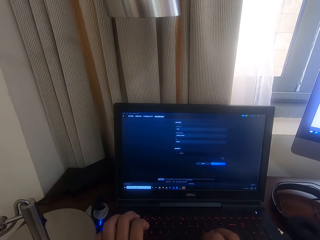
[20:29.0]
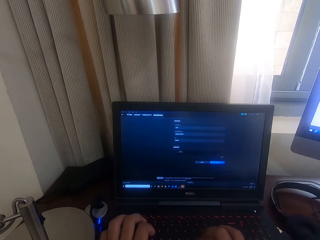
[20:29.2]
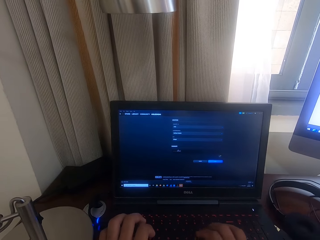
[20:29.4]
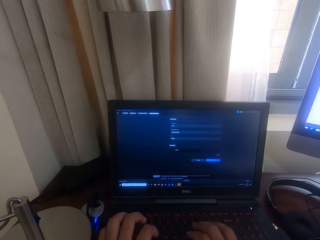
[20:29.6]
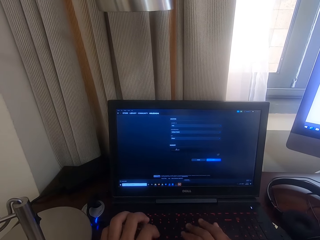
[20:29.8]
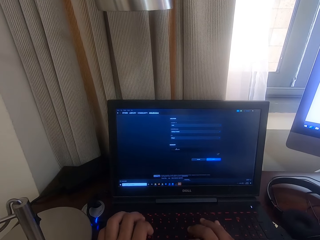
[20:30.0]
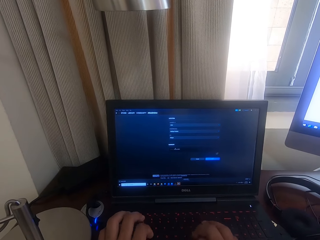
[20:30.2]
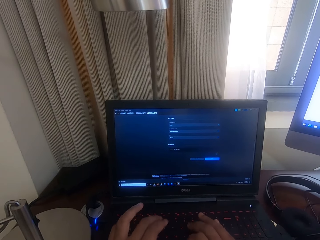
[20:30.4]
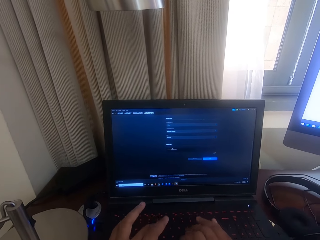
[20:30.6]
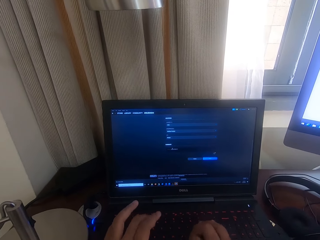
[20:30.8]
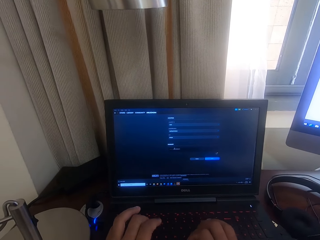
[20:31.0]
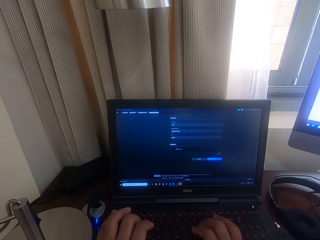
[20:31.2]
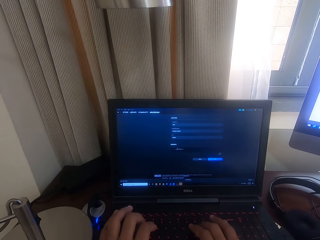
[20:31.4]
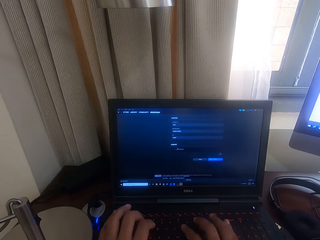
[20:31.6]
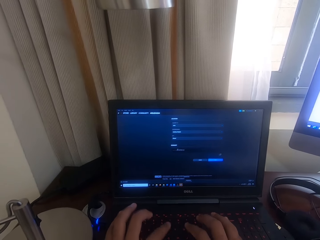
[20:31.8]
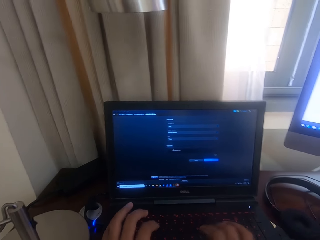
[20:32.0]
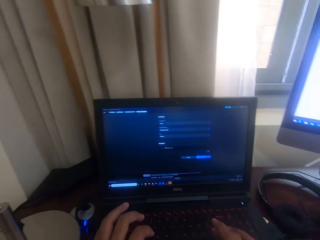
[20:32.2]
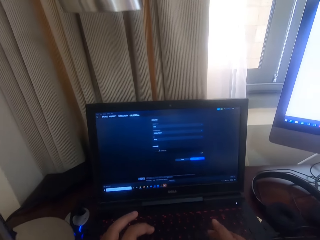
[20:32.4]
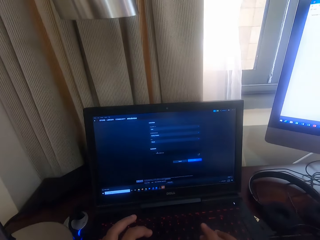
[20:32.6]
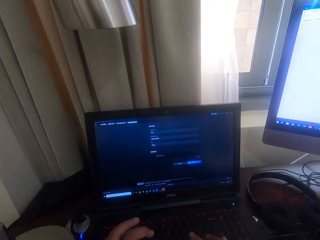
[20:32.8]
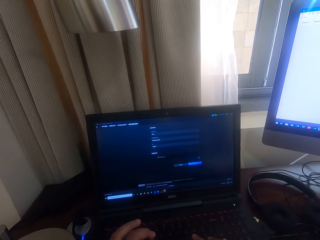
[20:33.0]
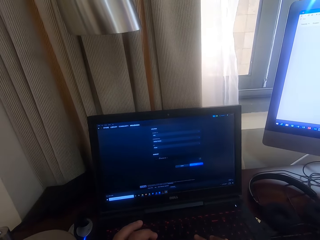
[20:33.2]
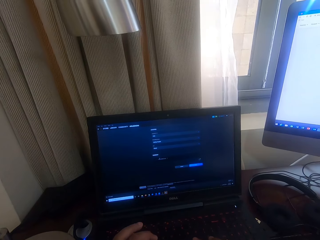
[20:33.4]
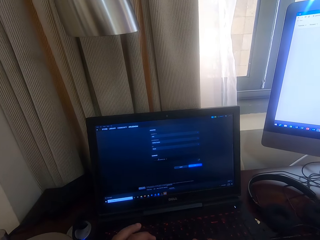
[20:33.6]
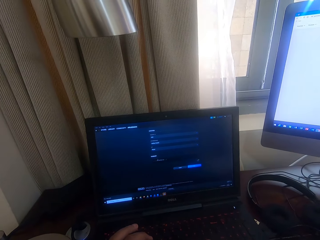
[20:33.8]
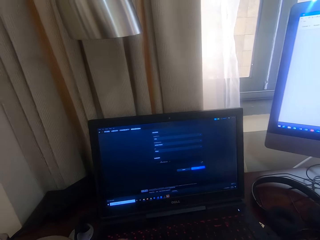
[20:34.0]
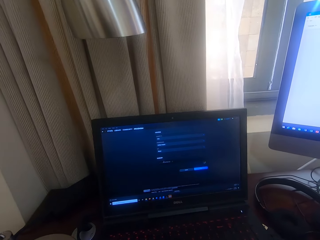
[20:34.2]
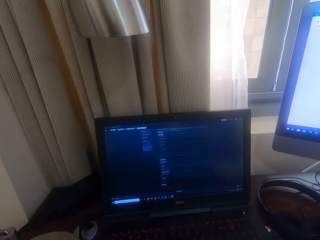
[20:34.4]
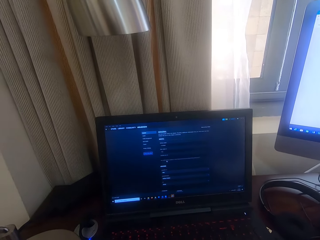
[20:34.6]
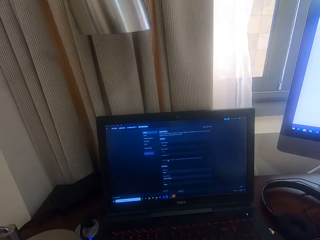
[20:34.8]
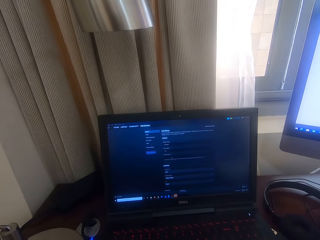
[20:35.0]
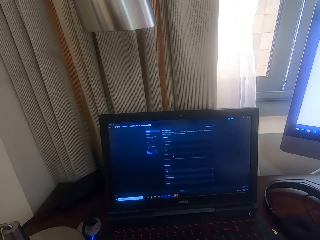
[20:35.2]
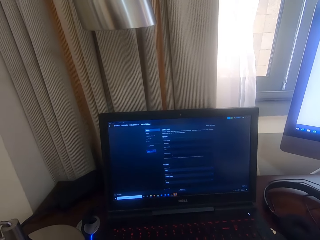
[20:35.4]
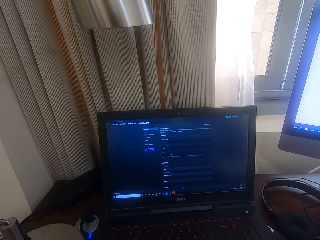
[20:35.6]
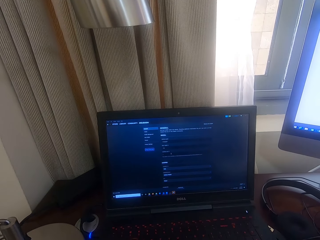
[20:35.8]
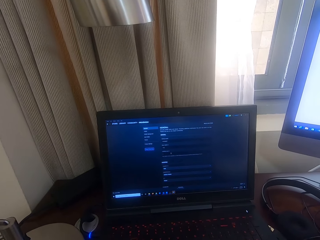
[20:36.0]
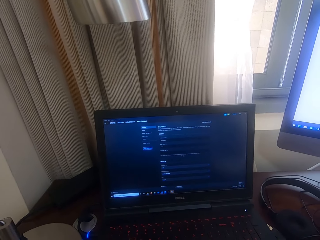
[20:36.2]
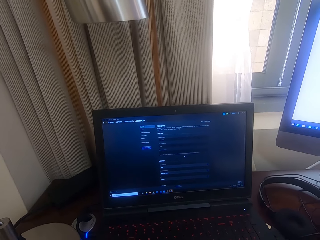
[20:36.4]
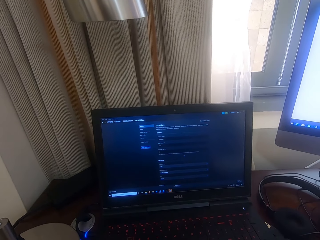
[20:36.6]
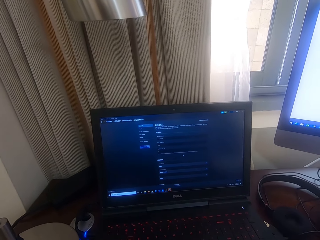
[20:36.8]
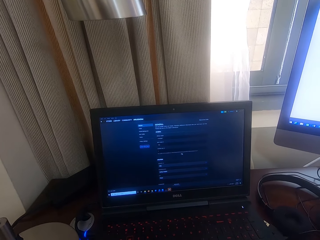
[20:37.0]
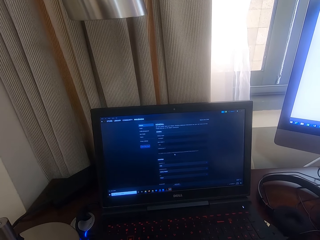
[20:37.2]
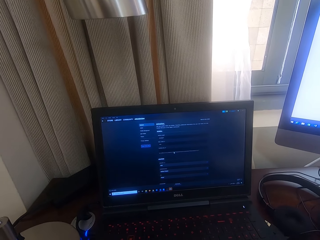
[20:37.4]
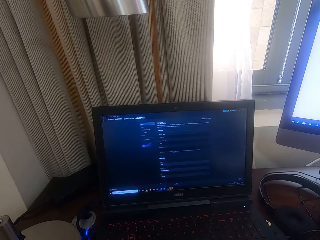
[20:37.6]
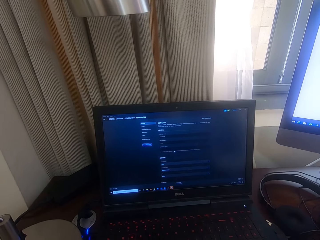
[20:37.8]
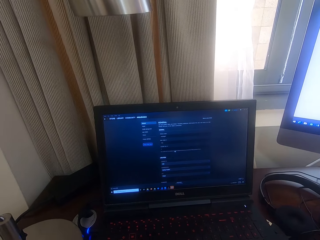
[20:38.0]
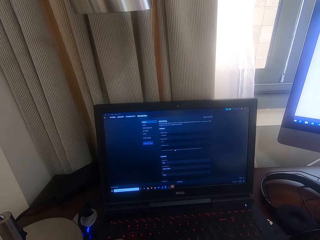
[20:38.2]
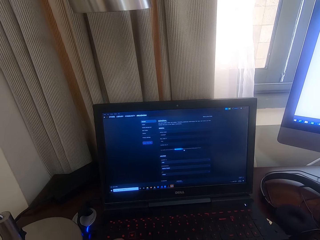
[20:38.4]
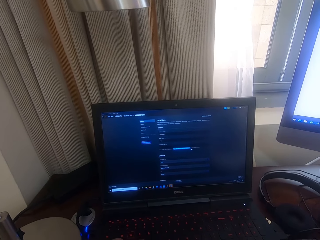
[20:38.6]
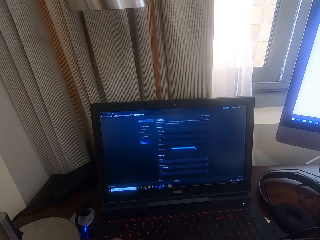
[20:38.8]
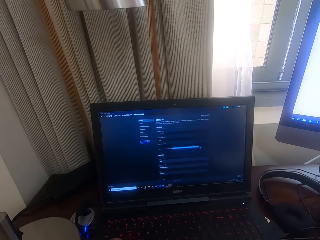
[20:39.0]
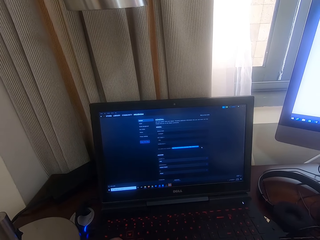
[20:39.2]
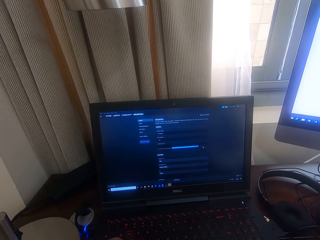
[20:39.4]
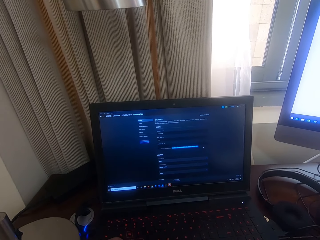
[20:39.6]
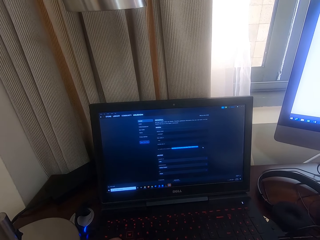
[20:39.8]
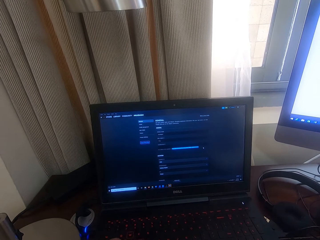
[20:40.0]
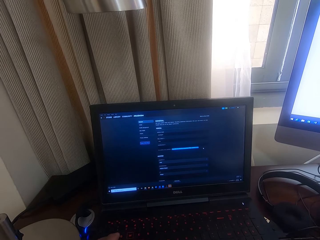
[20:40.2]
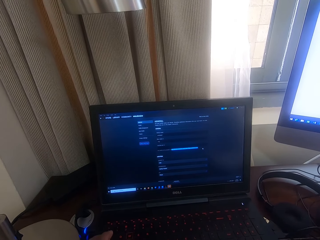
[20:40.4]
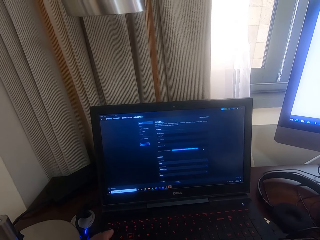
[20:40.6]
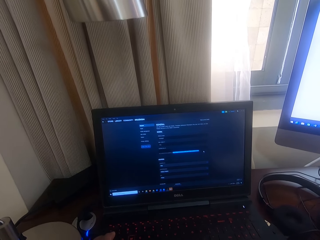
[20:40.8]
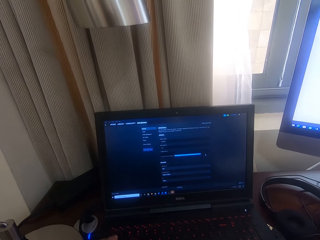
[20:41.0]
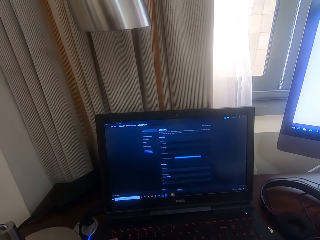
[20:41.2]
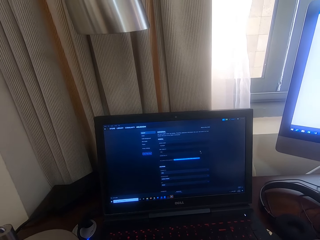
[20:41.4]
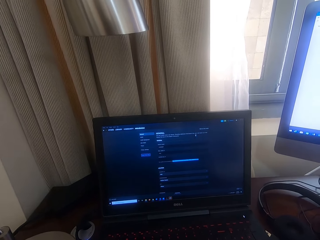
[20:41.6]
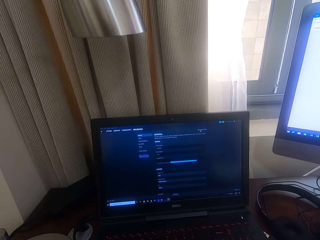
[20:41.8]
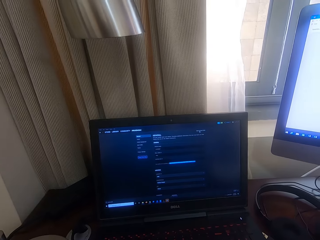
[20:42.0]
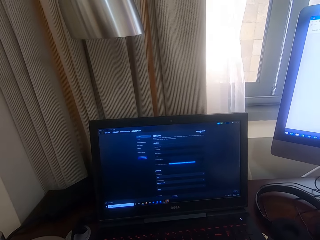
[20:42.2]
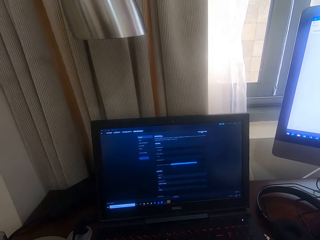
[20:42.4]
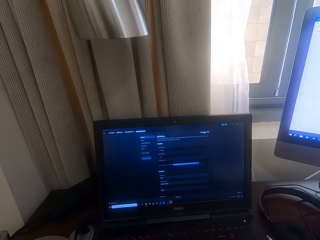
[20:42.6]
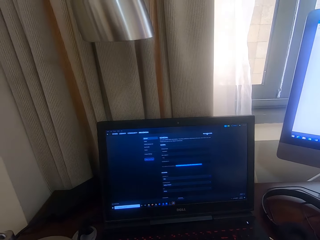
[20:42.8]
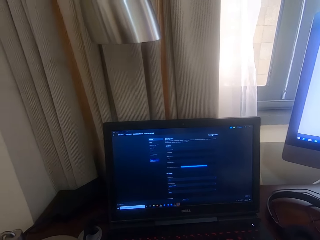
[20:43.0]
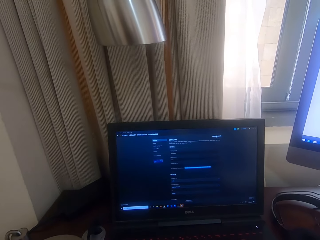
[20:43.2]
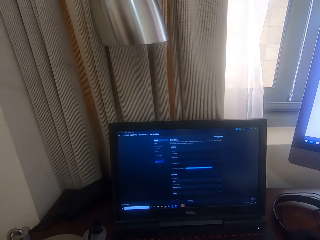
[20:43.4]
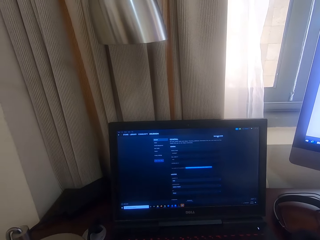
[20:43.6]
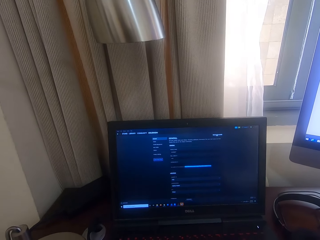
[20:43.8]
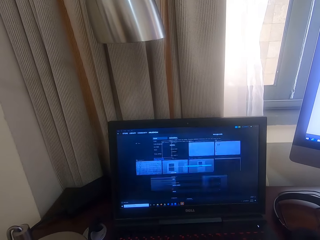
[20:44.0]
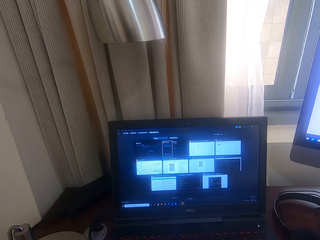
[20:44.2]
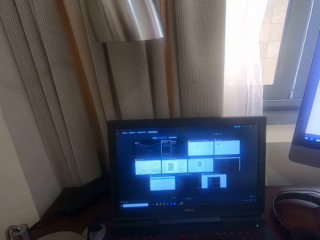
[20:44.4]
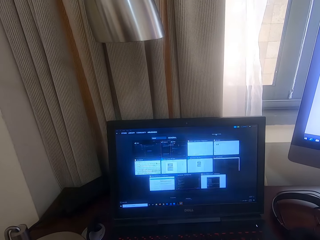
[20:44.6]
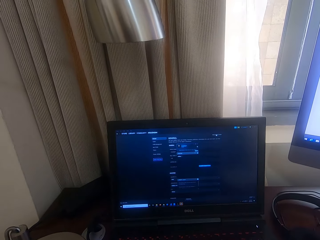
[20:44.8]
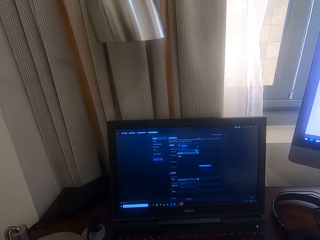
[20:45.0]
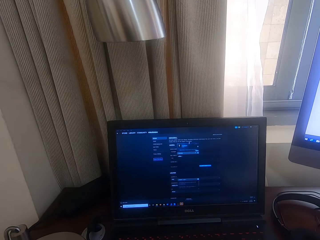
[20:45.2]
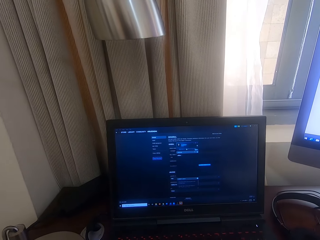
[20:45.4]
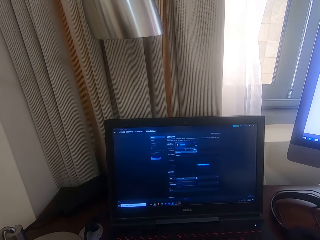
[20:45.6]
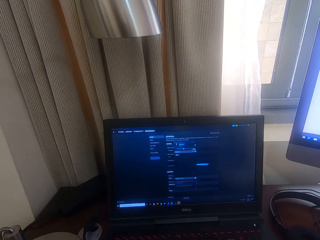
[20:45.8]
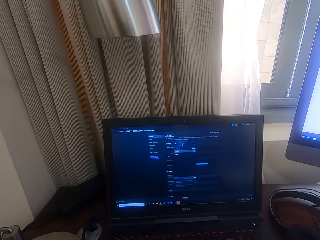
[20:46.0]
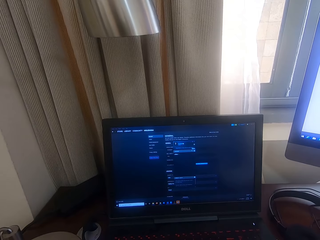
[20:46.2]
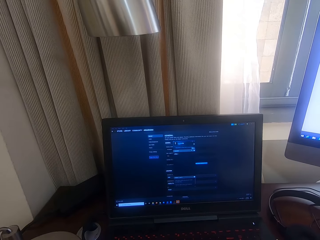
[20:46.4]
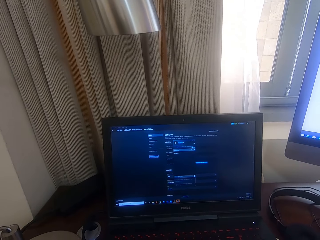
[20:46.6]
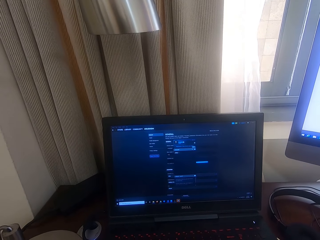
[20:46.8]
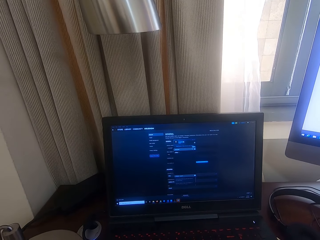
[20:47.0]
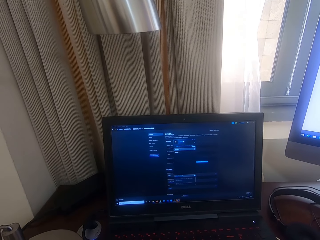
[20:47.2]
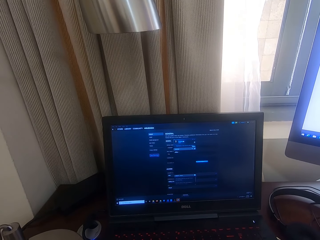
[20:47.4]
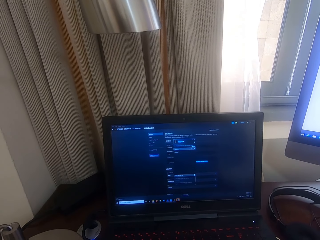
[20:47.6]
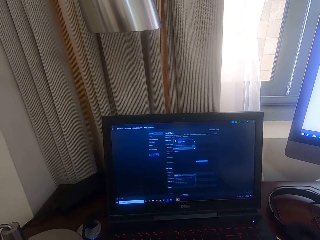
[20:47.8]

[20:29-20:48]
The camera wearer looks at the laptop screen. They operate the laptop. They type on the laptop keyboard. They look at the laptop screen.

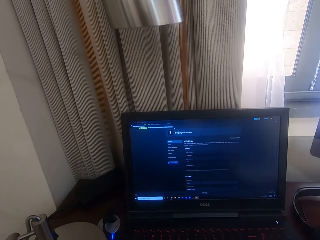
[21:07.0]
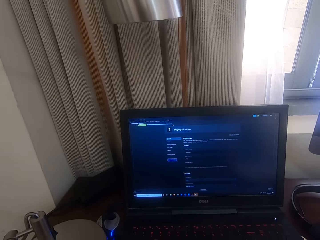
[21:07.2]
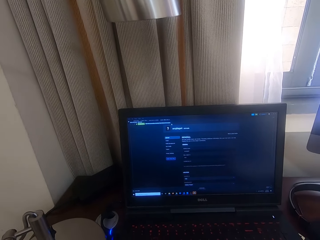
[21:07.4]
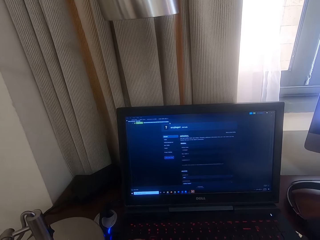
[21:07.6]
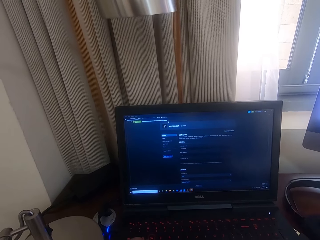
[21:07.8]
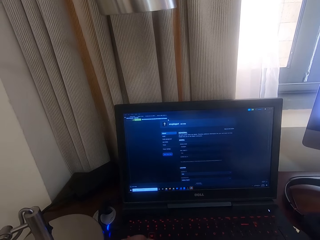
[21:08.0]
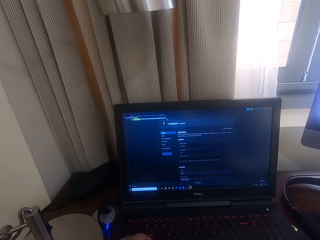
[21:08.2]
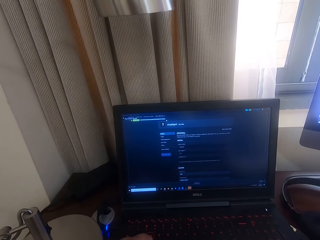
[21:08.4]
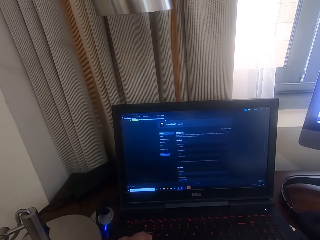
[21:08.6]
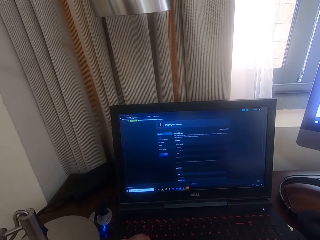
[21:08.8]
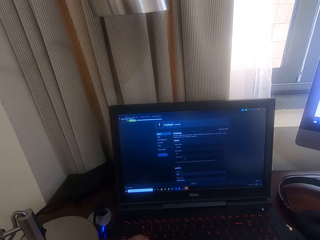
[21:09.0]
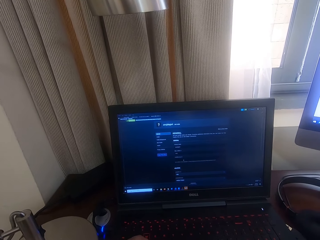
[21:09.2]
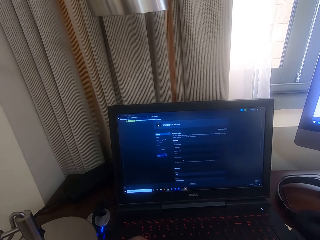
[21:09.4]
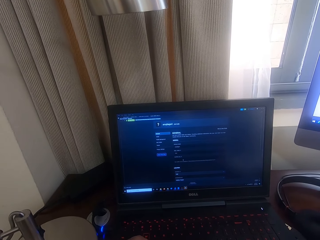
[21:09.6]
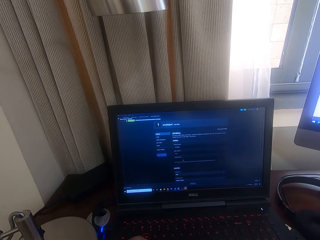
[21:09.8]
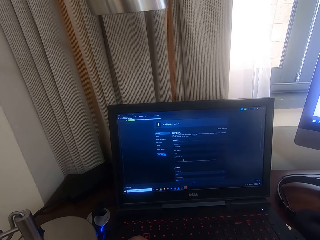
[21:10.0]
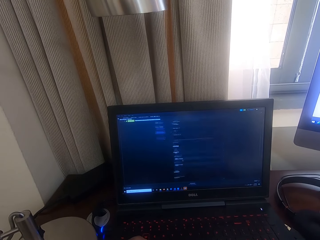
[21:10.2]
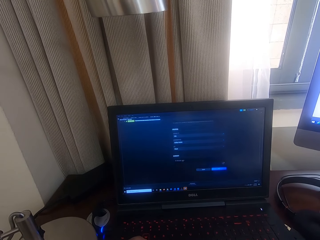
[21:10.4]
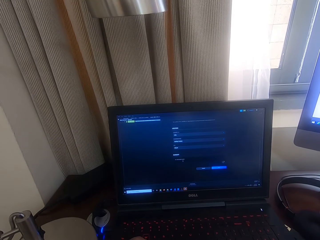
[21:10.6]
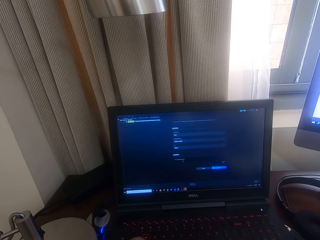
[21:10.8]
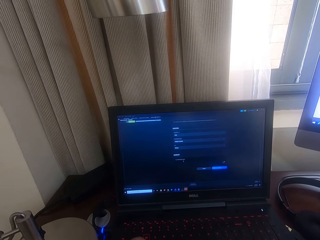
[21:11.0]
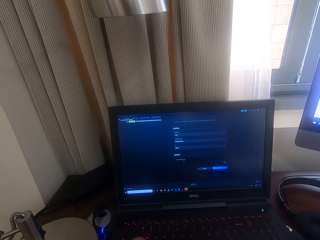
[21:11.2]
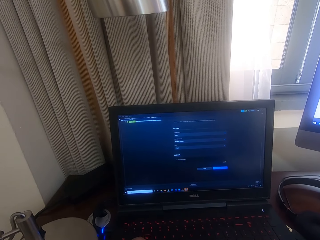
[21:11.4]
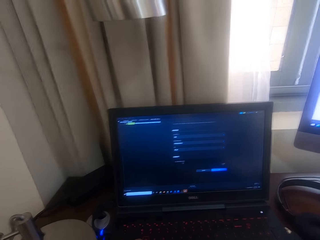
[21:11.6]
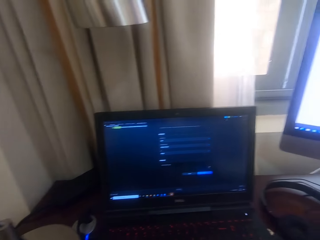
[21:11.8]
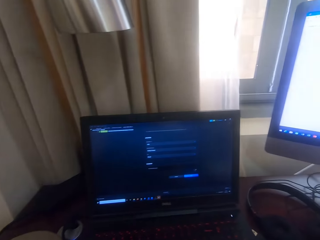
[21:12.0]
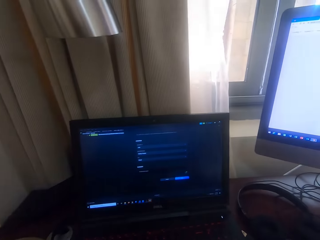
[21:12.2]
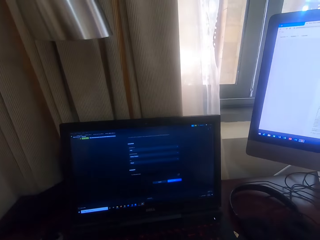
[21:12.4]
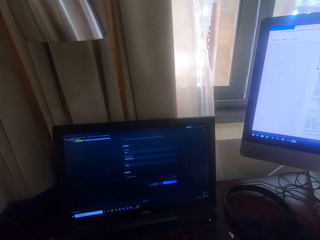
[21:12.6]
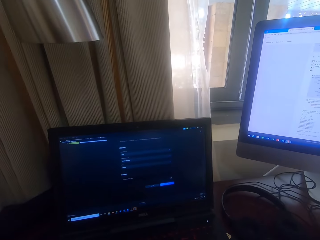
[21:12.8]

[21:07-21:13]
The camera wearer types on the laptop keyboard. They turn around.
